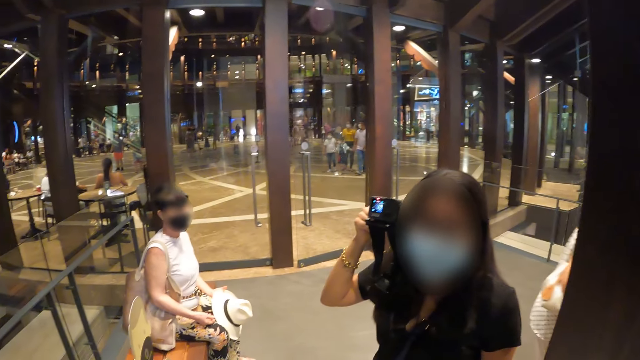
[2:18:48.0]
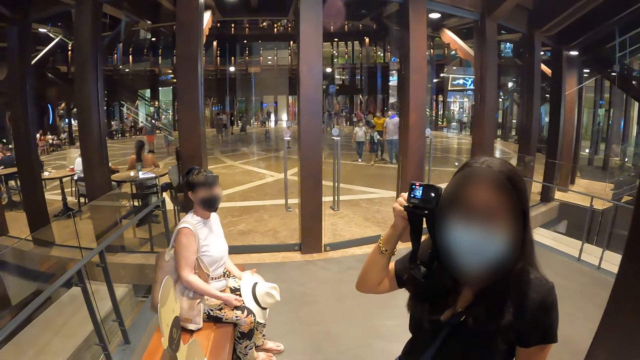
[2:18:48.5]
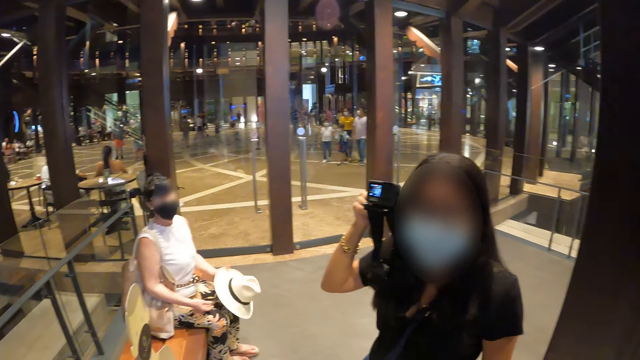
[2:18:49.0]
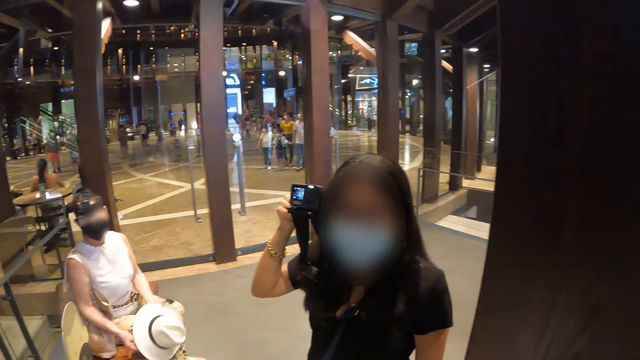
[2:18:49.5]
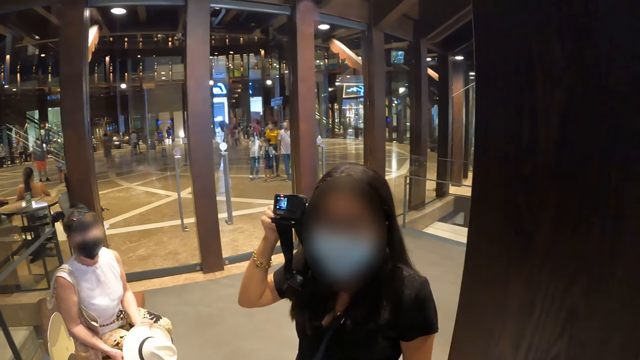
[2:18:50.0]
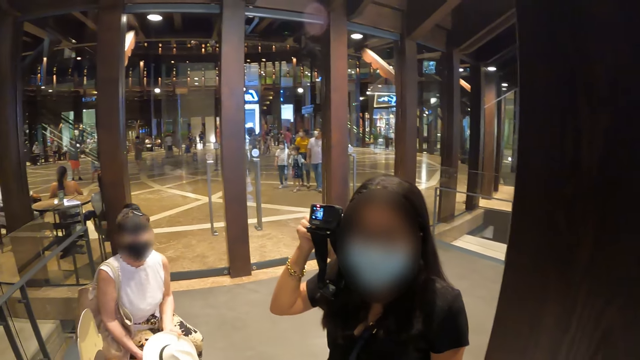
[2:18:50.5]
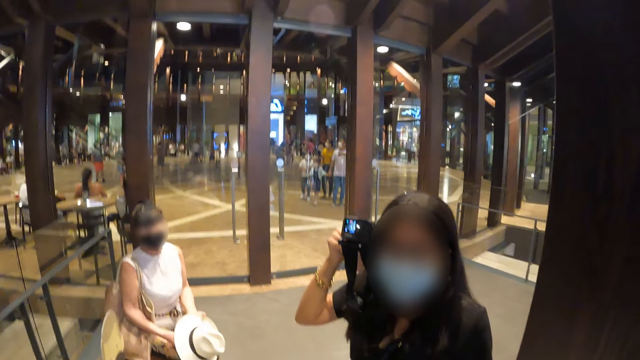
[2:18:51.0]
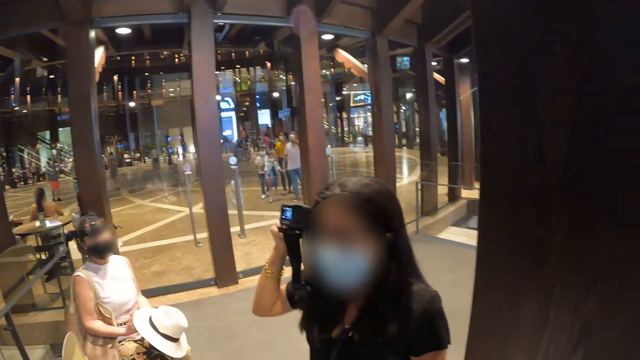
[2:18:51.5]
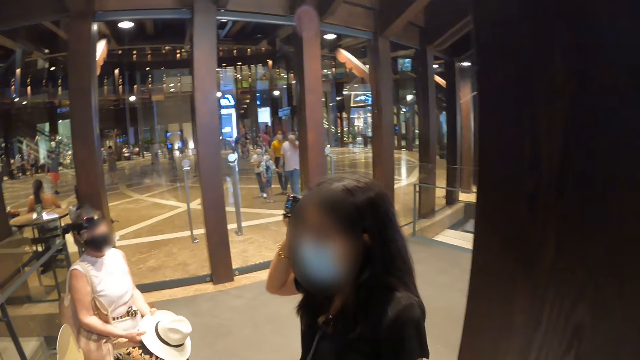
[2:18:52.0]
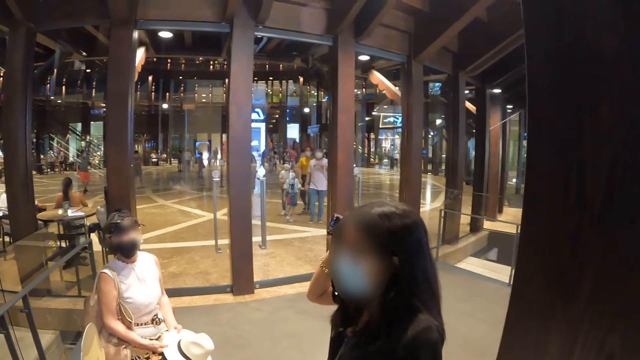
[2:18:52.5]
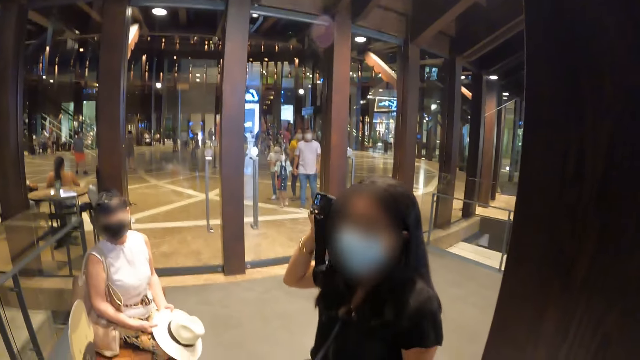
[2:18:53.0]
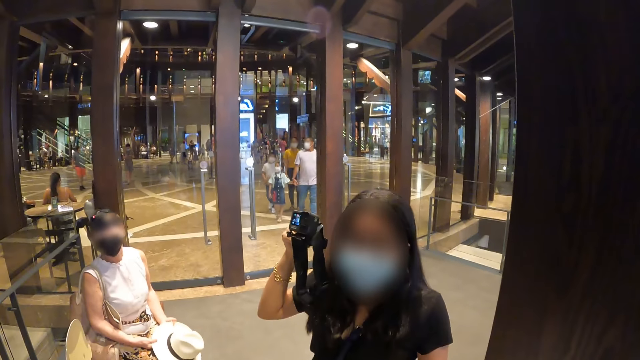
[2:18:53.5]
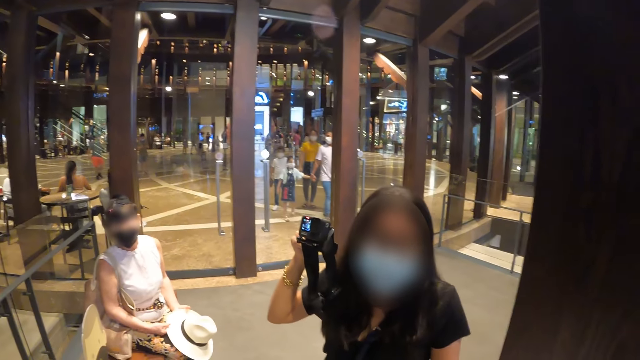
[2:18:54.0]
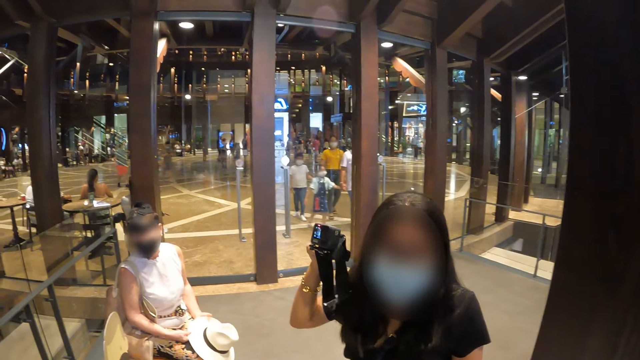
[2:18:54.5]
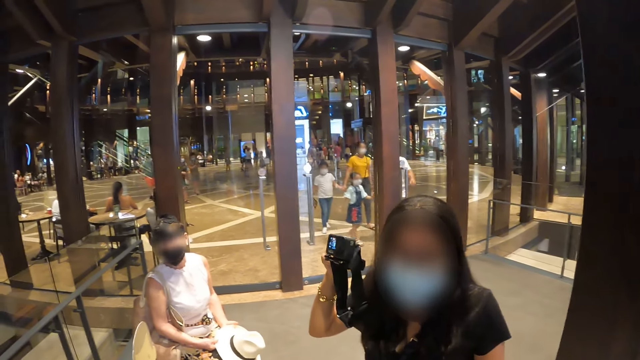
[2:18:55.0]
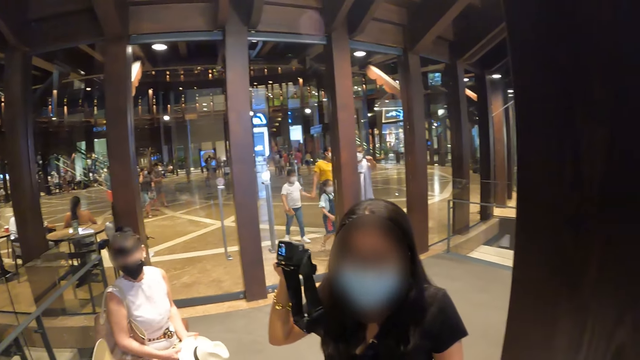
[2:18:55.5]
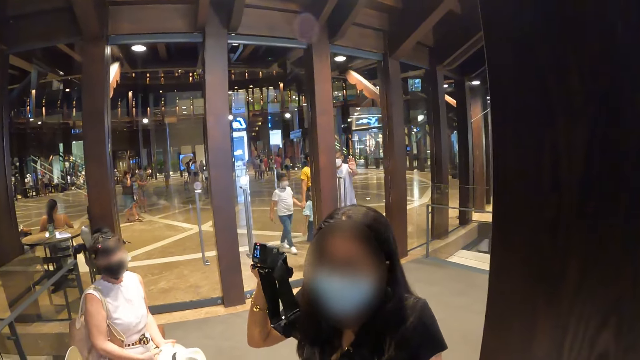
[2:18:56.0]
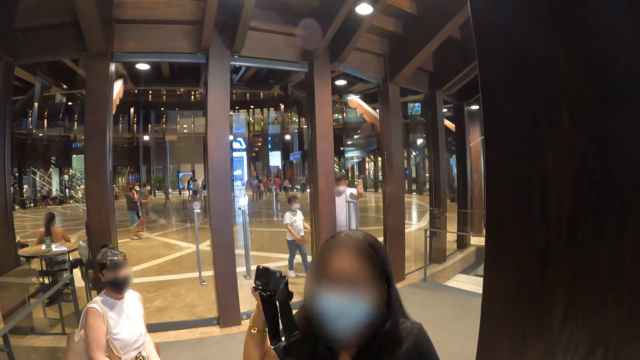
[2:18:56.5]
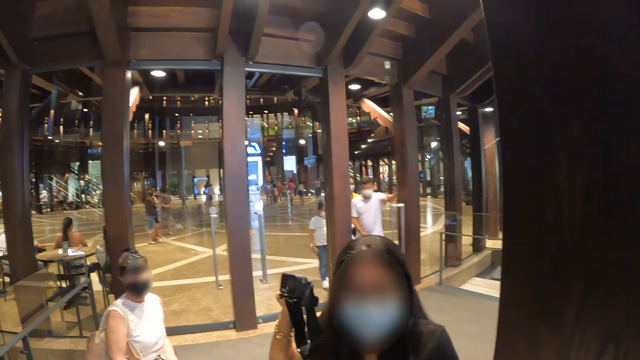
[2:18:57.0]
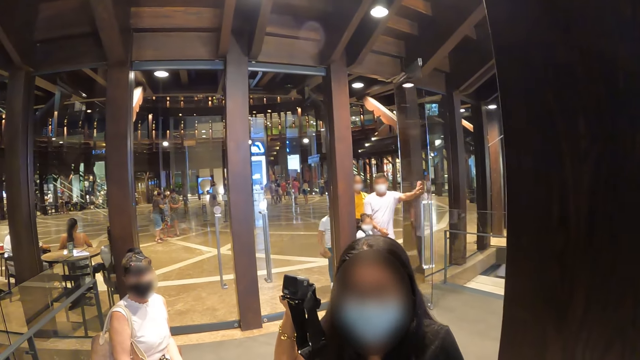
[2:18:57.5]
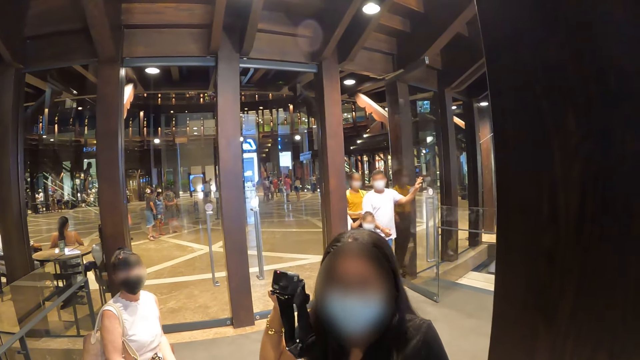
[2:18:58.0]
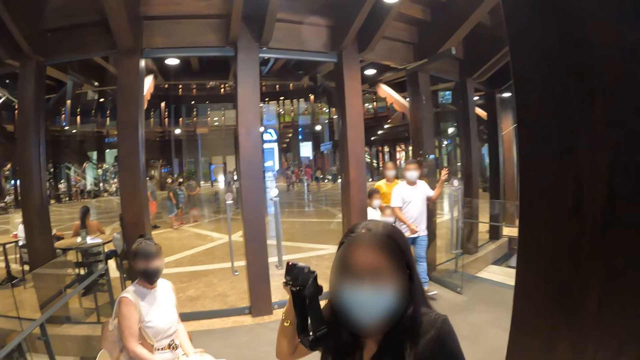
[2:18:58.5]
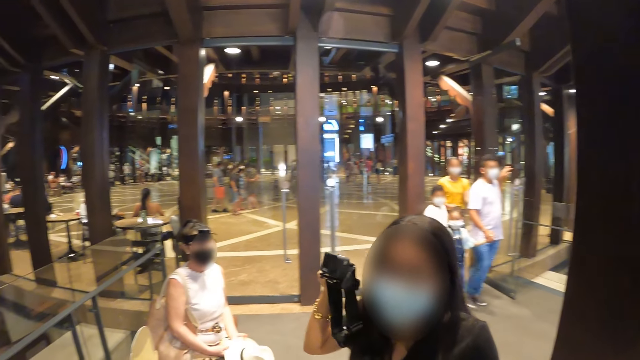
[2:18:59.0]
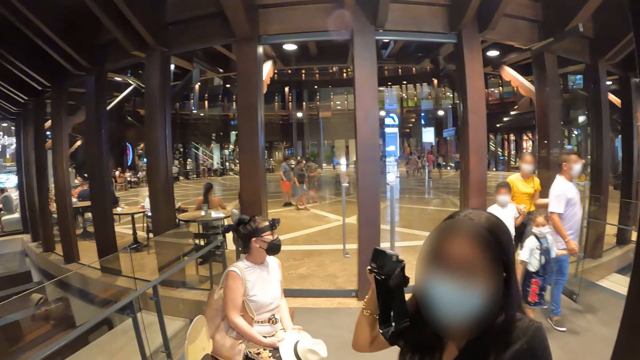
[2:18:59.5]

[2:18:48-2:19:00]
The camera wearer talks to the woman.

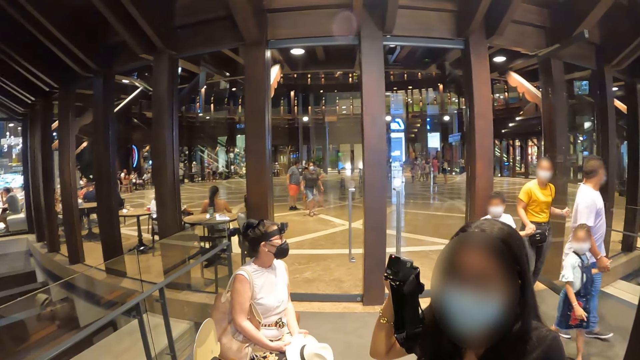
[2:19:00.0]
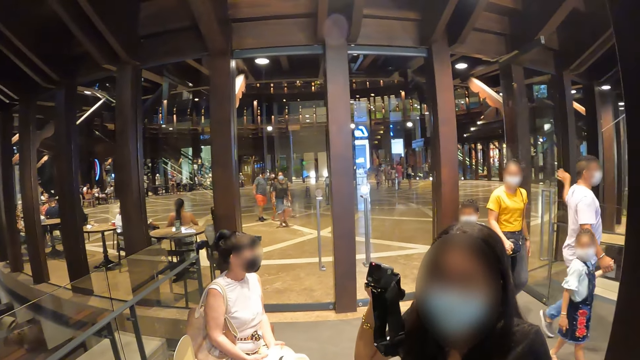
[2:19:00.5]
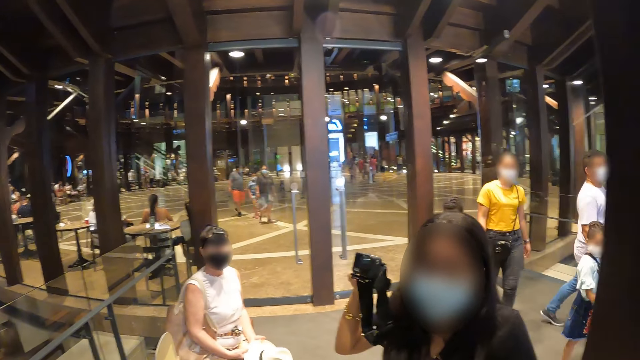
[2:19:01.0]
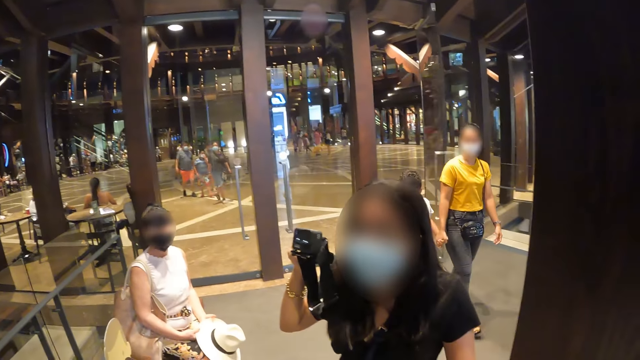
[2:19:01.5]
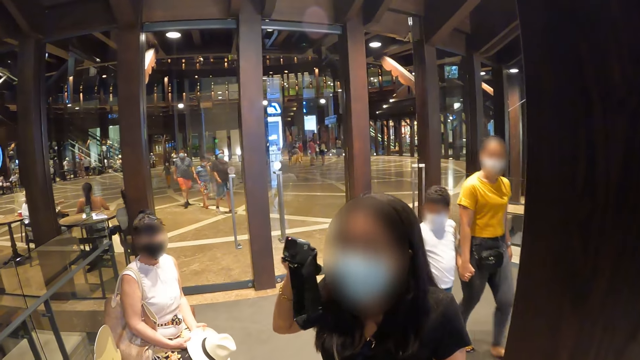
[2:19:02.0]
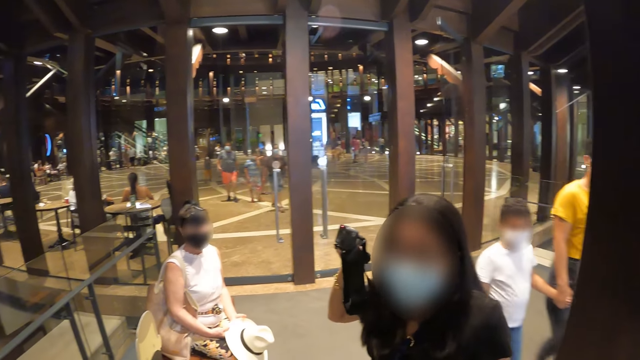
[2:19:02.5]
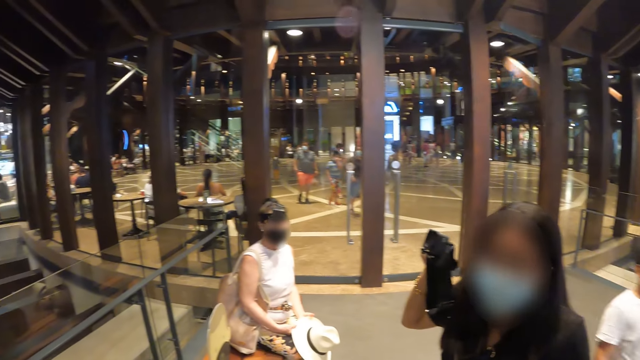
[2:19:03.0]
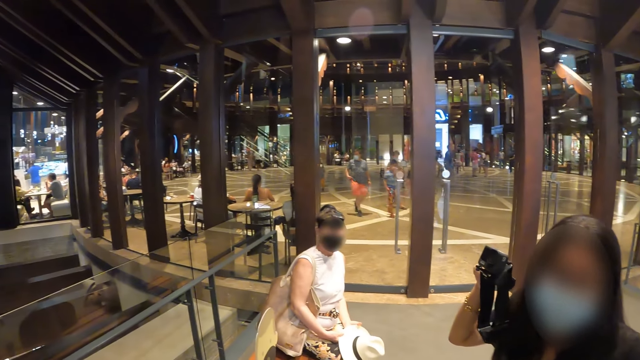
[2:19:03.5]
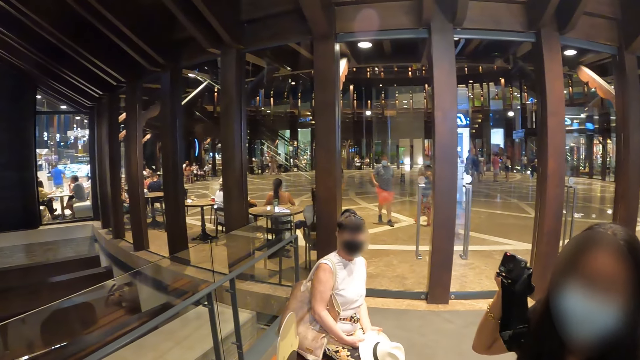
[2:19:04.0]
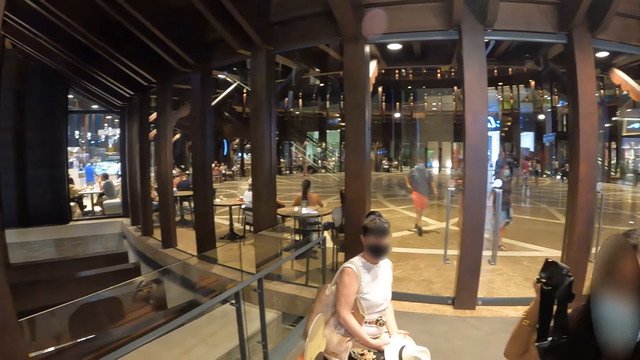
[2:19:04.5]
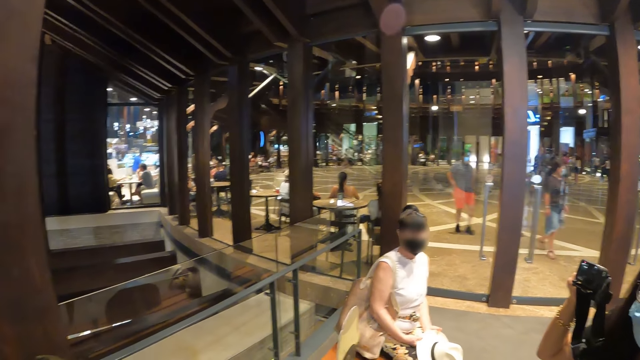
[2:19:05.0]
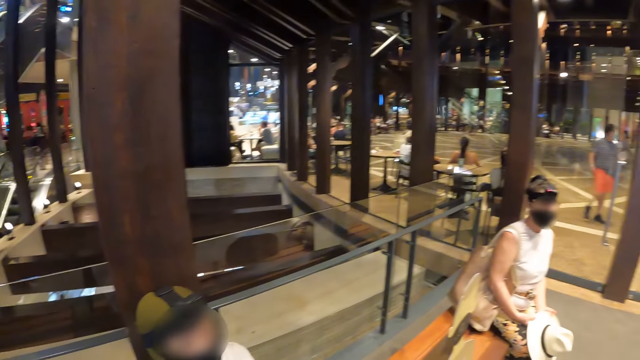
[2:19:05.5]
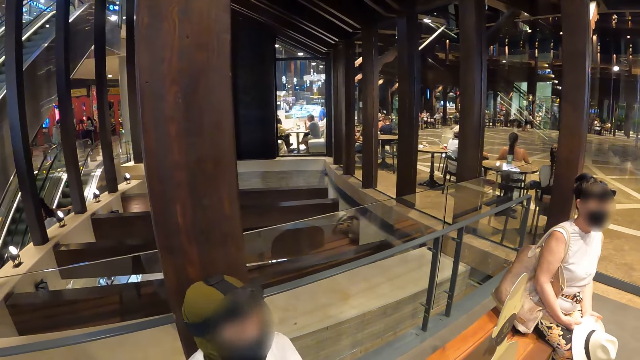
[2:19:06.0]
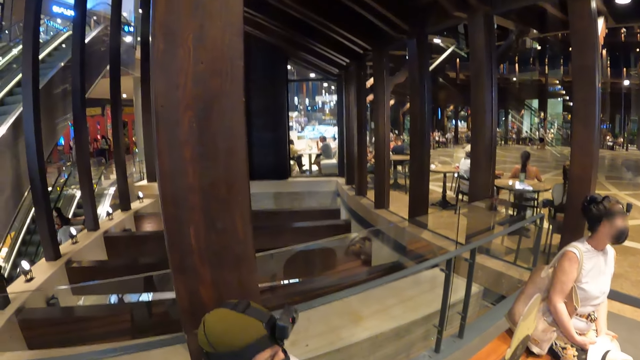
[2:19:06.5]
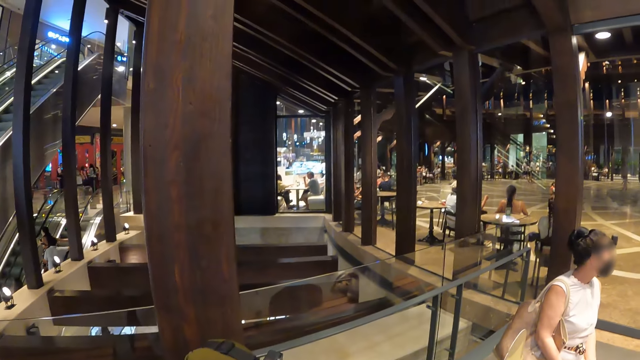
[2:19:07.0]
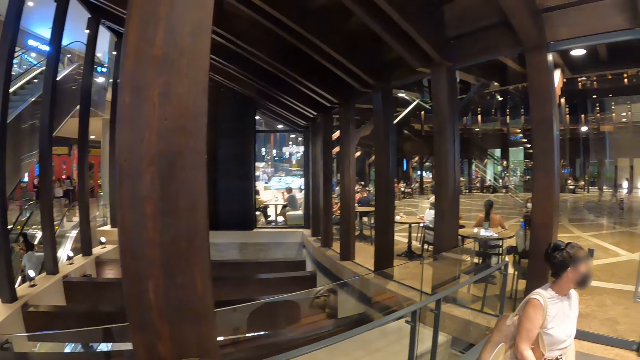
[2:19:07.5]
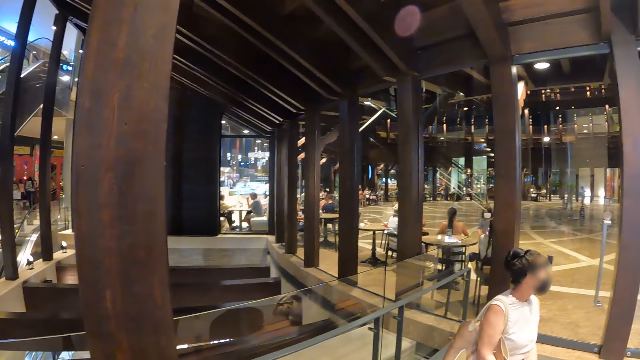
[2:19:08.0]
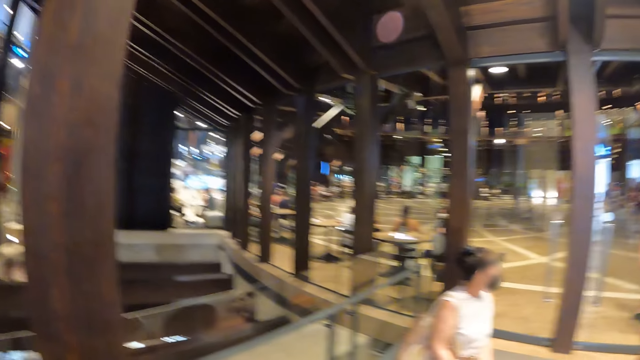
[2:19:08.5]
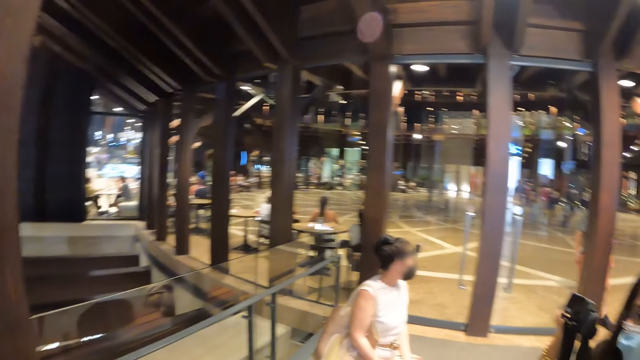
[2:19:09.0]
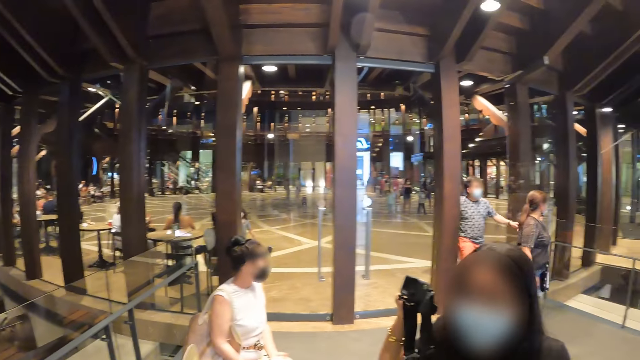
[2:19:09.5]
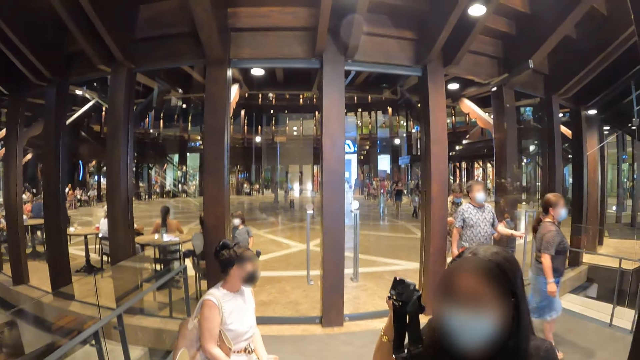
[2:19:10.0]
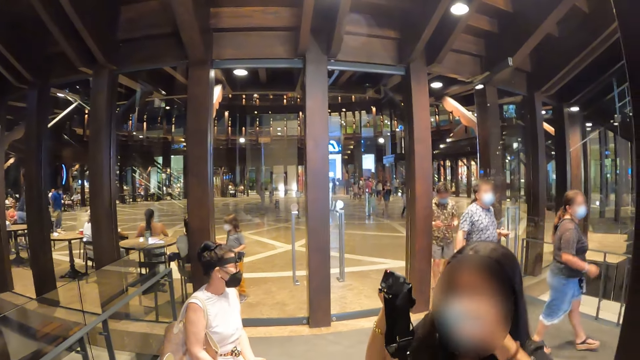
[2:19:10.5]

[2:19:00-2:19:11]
The camera wearer looks around the mall.
